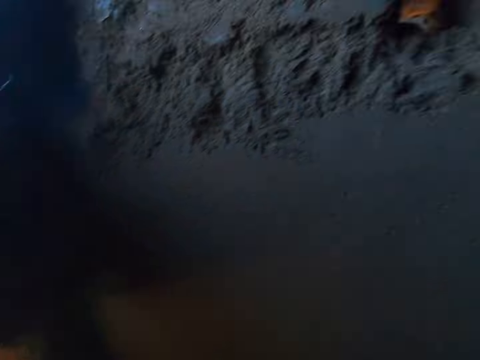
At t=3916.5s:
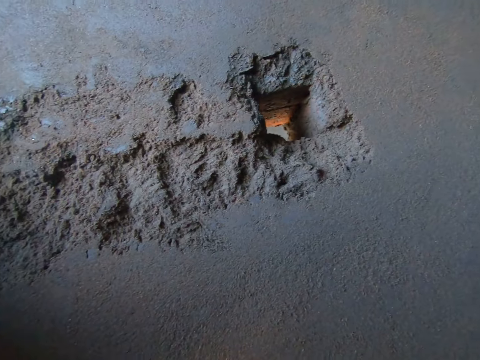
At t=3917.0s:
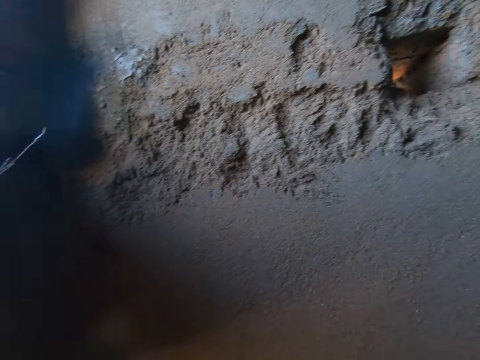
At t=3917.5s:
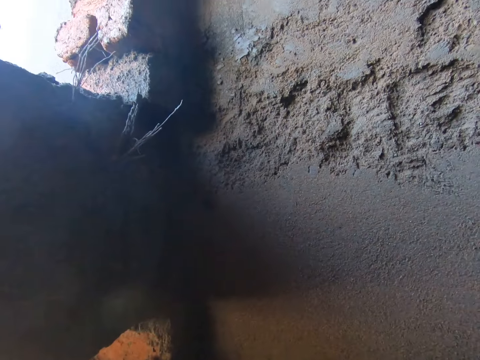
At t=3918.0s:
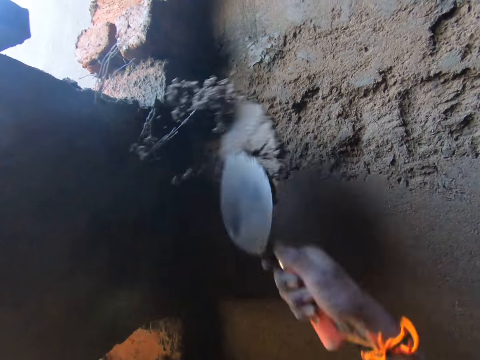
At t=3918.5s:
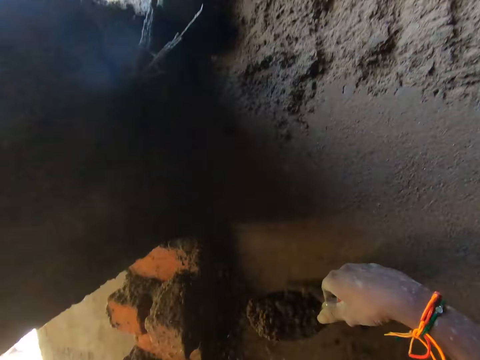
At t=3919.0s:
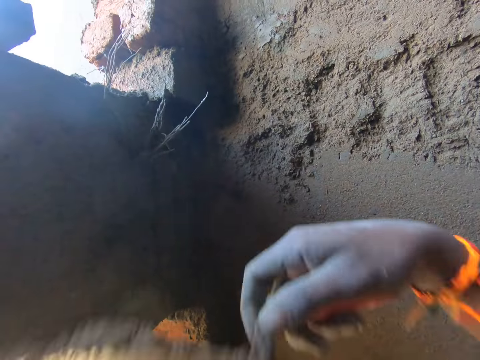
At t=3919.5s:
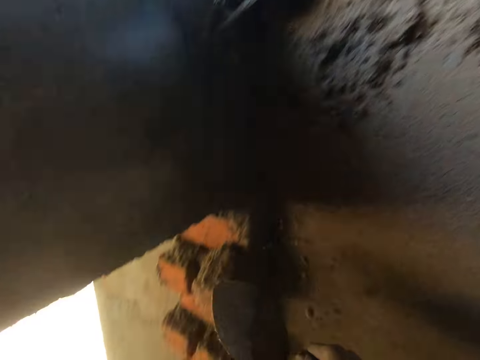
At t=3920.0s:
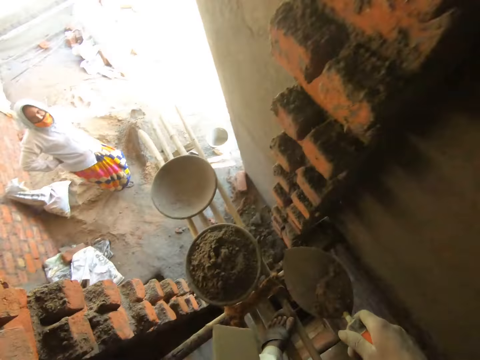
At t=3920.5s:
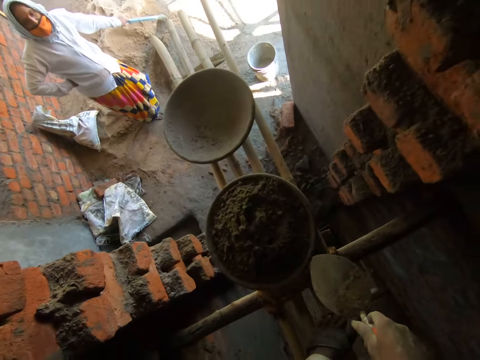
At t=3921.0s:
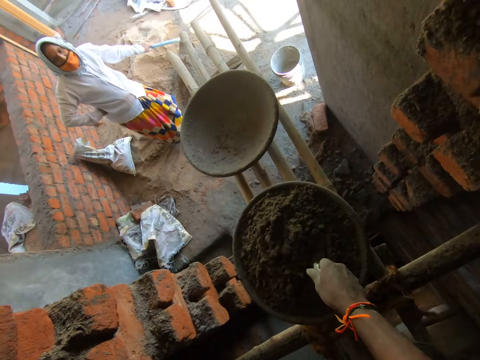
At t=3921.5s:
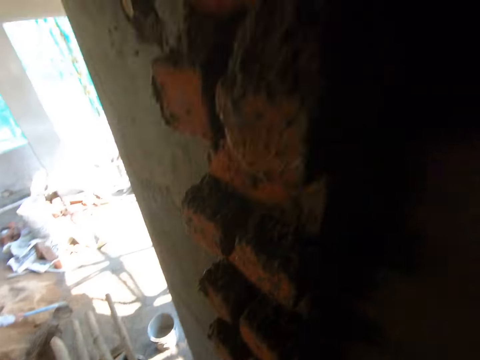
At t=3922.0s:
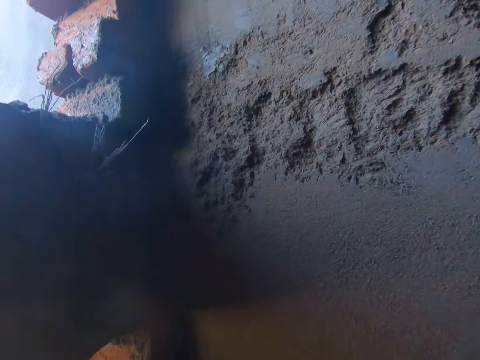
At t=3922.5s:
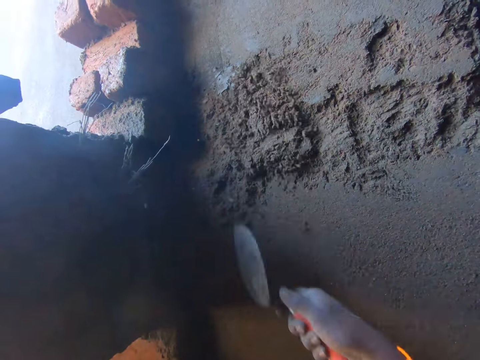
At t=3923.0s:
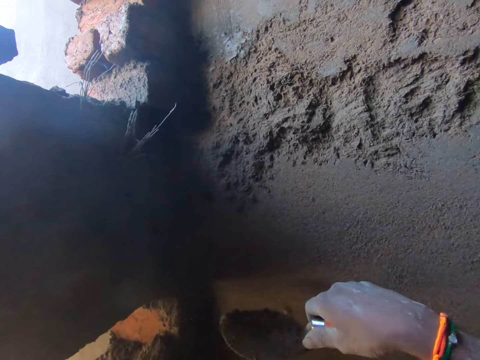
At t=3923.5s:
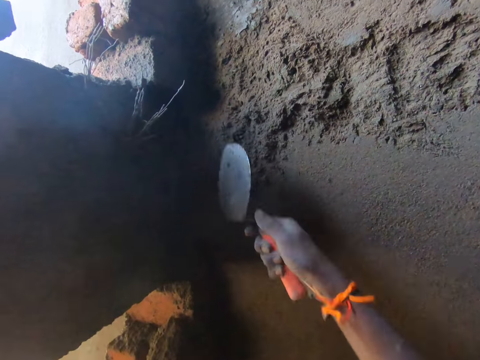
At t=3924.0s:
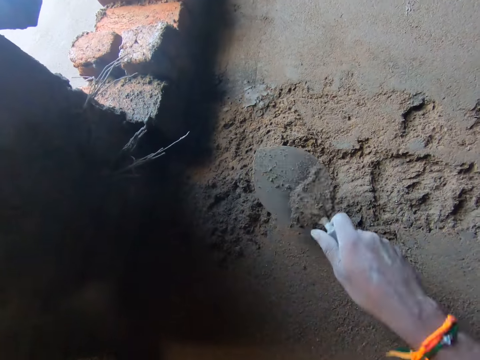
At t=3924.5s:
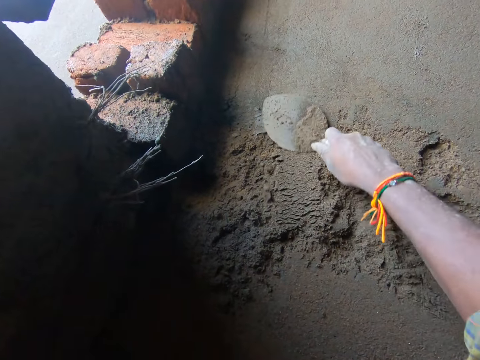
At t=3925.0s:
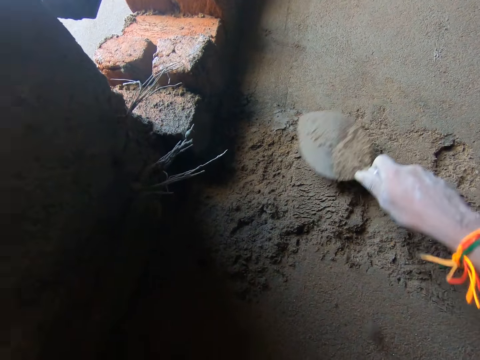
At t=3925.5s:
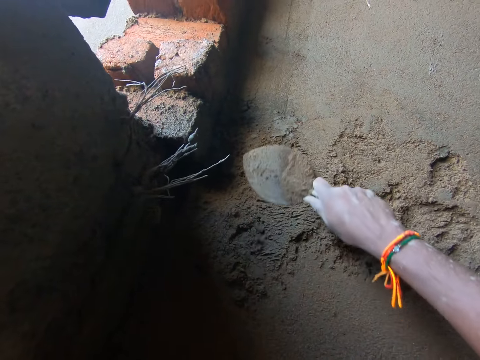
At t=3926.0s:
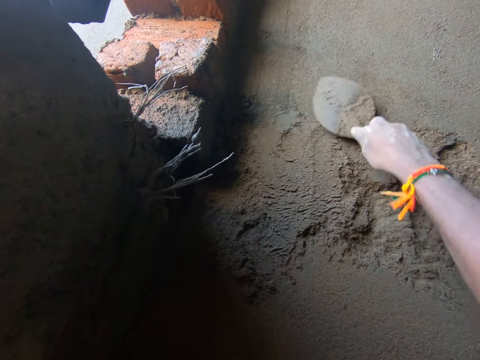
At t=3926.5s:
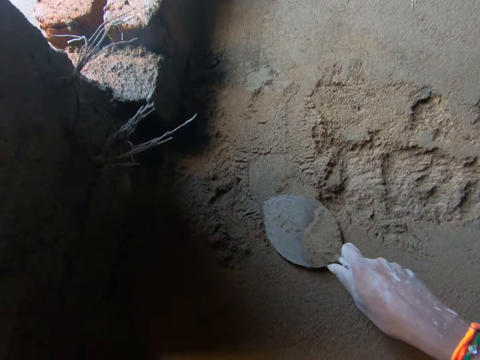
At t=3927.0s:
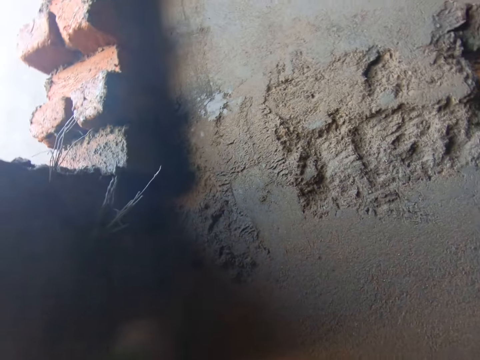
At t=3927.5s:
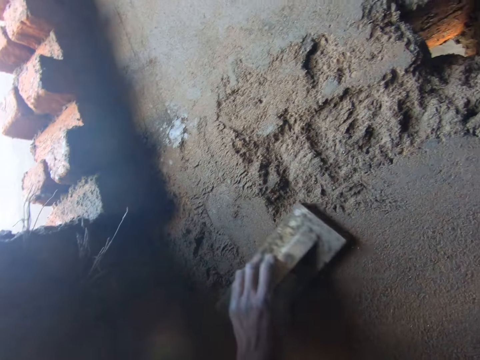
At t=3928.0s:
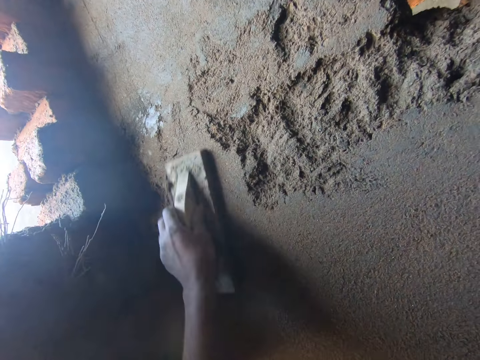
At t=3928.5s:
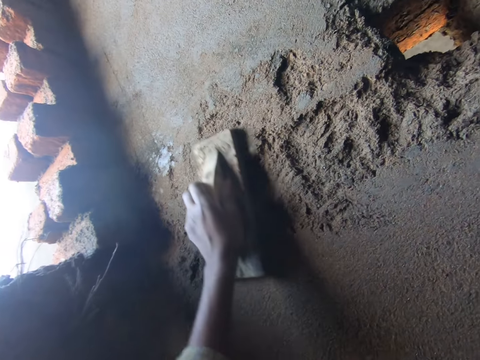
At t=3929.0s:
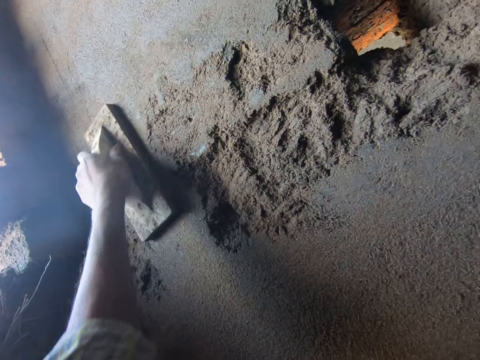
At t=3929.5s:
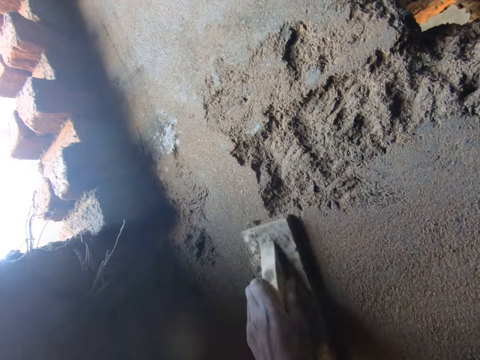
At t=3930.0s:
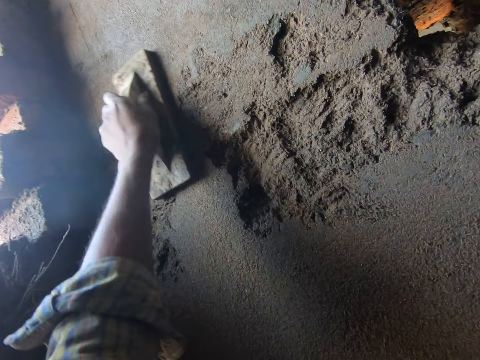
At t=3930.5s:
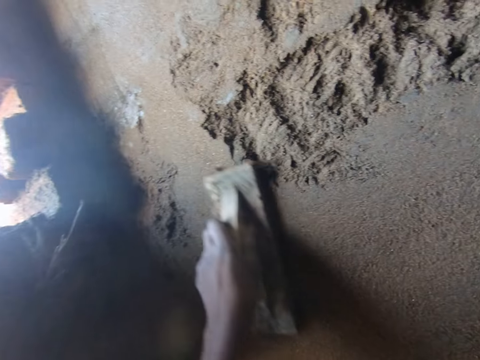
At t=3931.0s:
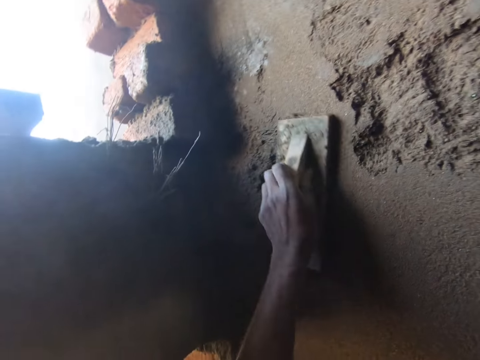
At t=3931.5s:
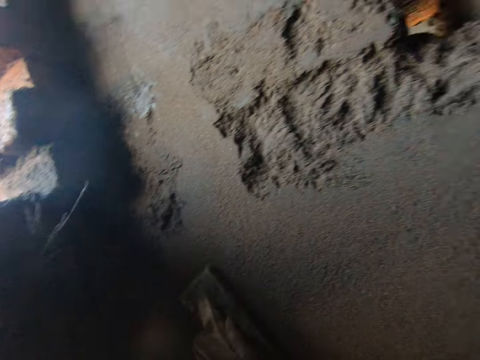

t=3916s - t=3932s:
The camera wearer walks around the room. He splashes cement mortar from the trowel in his right hand to the wall. He splashes it again. He scoops some cement mortar from the head pan on the scaffold with the trowel in his right hand. He splashes cement mortar from the trowel in his right hand to the wall. He splashes it again. He plasters the wall with the trowel in his right hand. He plasters the wall with the hand float in his left hand.

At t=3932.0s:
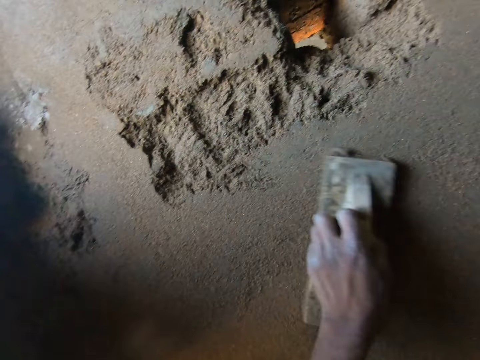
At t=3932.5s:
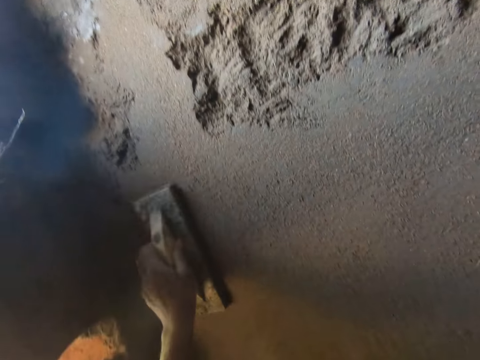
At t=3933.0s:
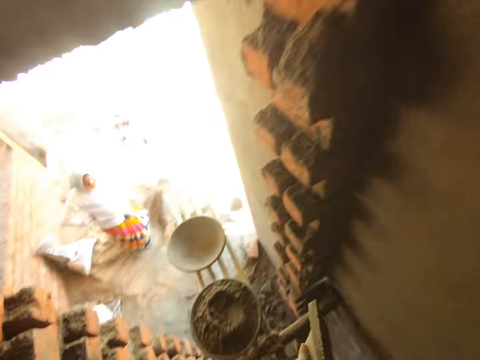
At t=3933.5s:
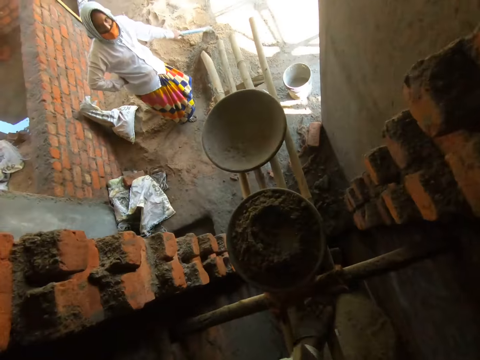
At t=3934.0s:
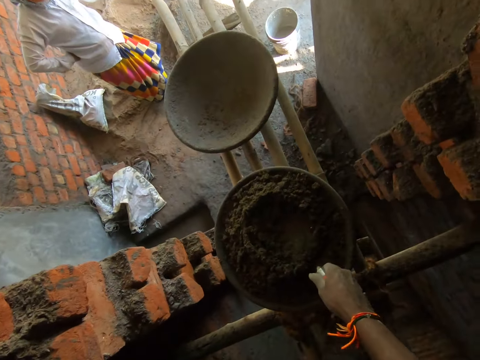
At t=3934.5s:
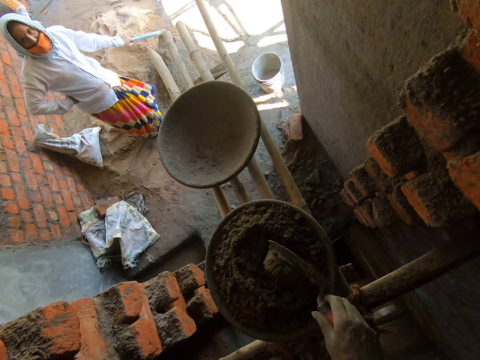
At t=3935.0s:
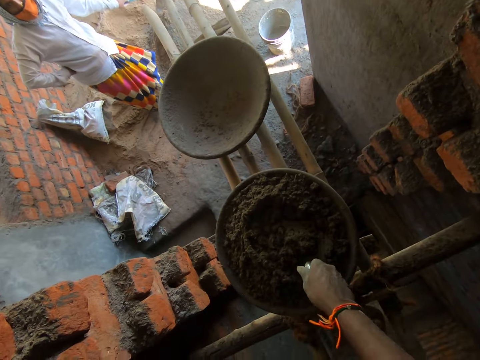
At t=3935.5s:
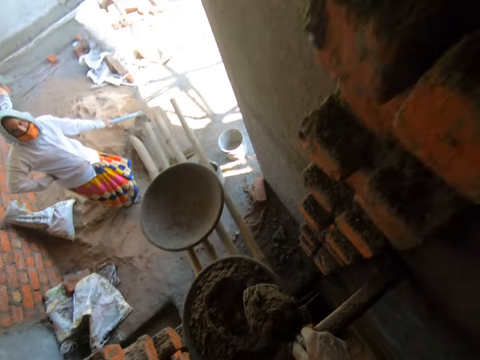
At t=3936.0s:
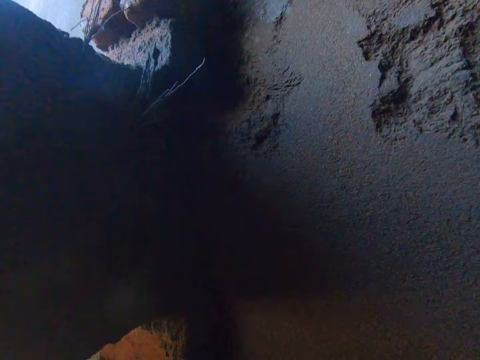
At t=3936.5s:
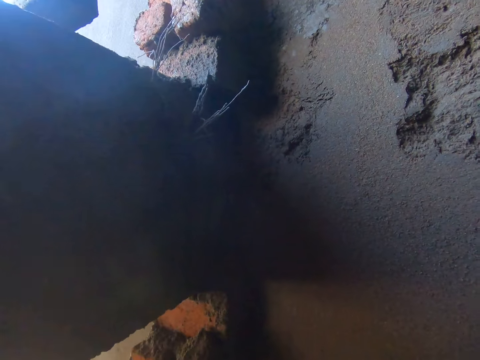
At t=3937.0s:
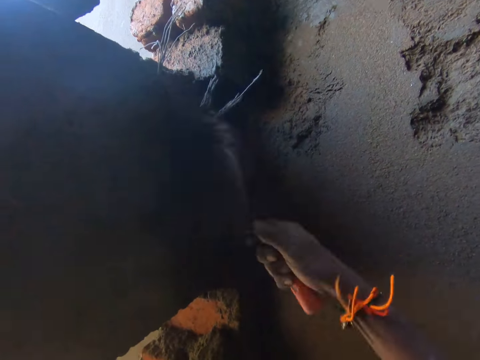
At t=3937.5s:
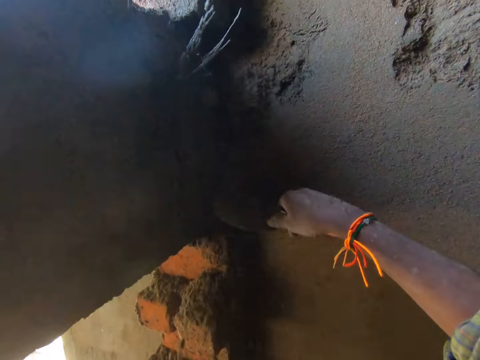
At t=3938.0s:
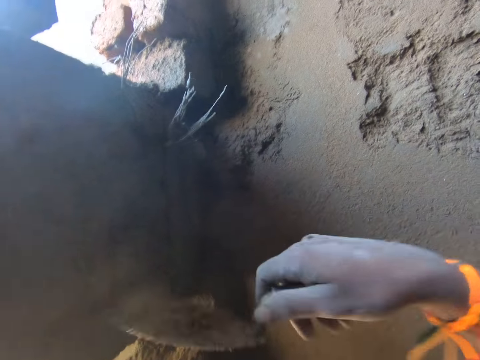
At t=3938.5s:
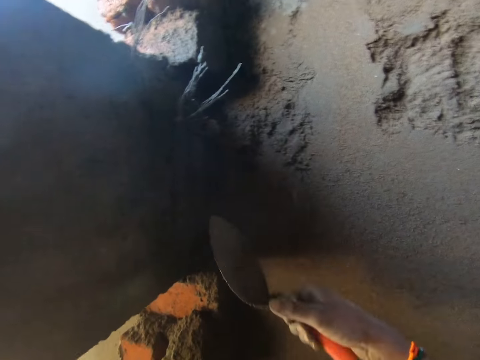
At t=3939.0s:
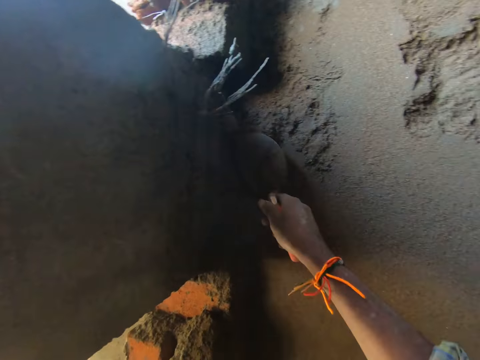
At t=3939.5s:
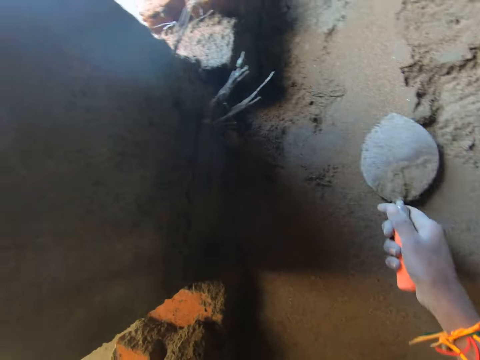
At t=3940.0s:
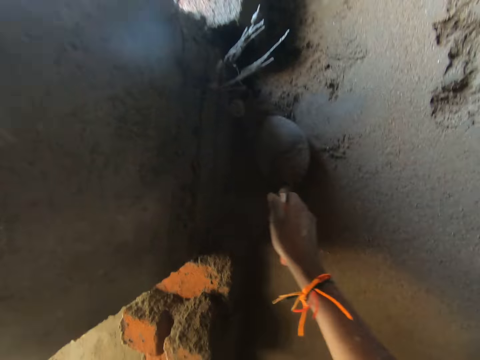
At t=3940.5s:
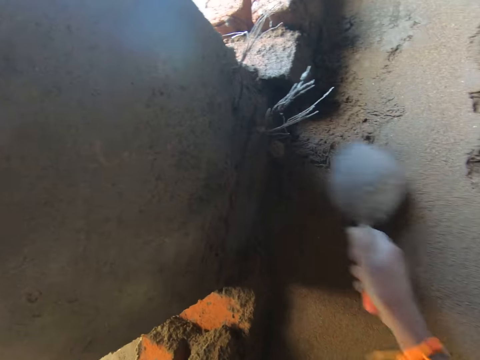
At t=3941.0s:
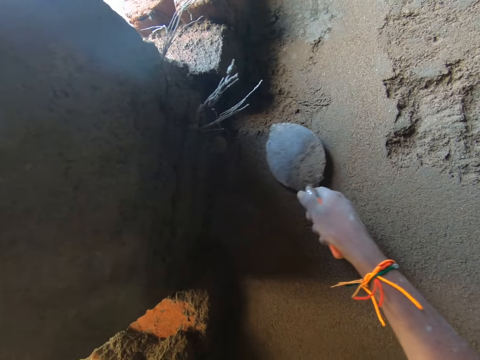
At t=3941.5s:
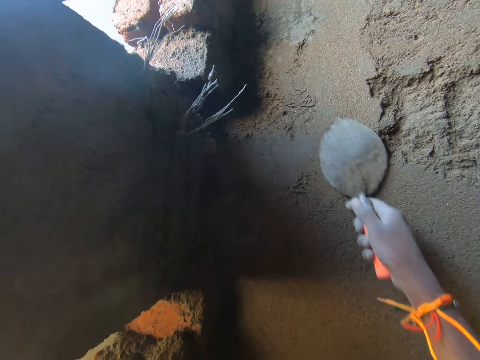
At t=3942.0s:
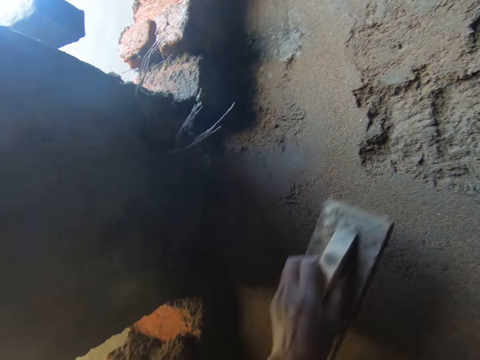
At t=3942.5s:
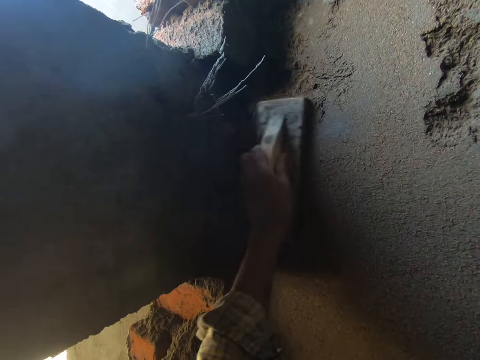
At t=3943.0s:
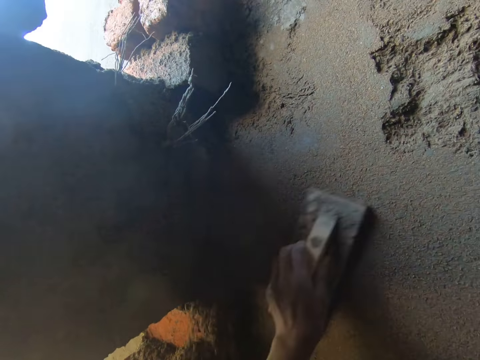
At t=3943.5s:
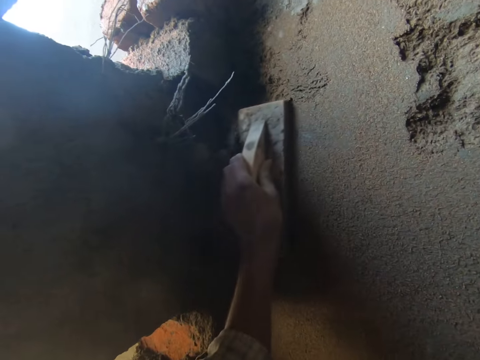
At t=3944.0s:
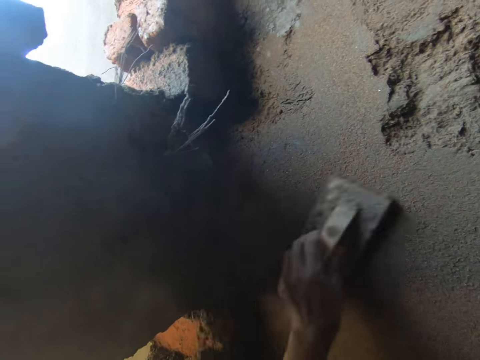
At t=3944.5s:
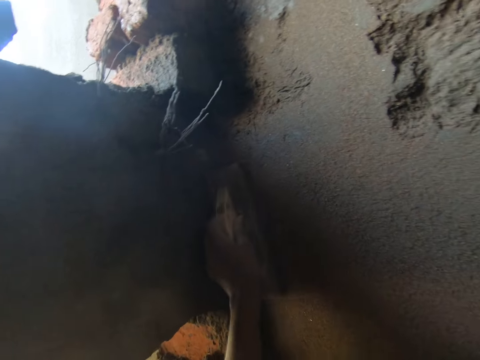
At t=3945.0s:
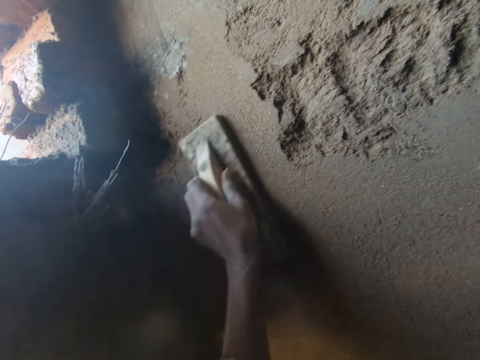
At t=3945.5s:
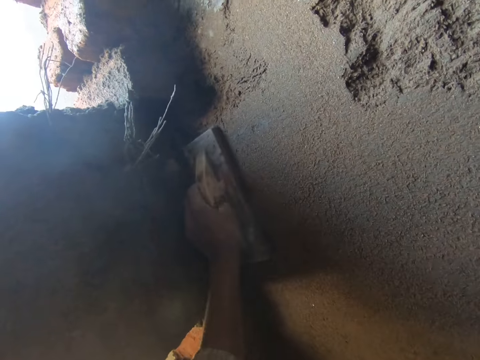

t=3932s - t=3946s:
The camera wearer flips some cement mortar in the head pan on the scaffold with the trowel in his right hand. He scoops some cement mortar from the head pan on the scaffold with the trowel in his right hand. He splashes cement mortar from the trowel in his right hand to the wall. He splashes it again. He plasters the wall with the trowel in his right hand. He plasters the wall with the hand float in his left hand.
